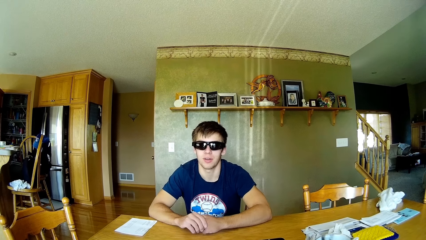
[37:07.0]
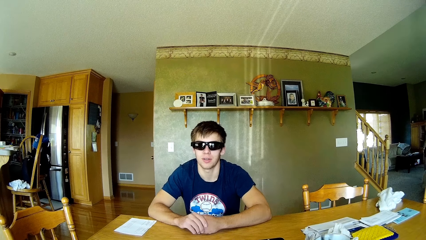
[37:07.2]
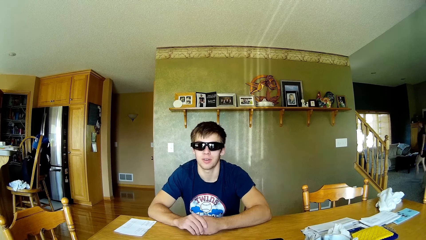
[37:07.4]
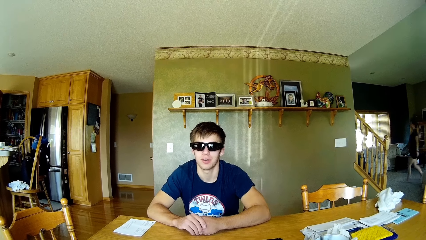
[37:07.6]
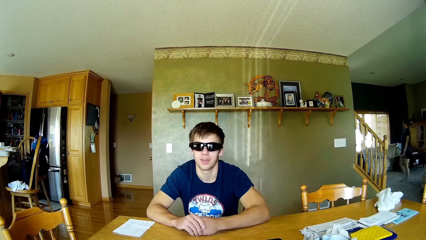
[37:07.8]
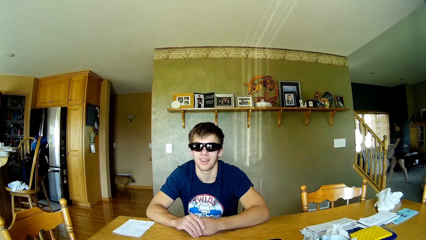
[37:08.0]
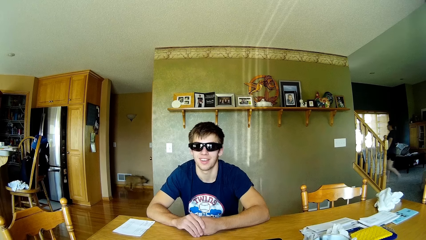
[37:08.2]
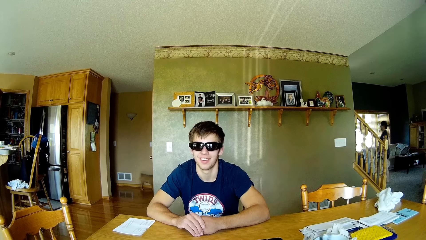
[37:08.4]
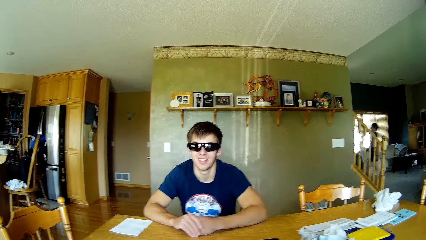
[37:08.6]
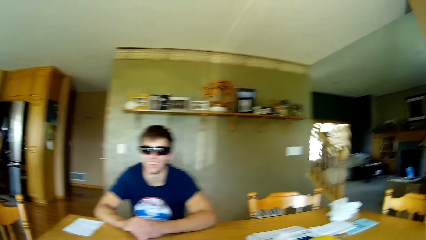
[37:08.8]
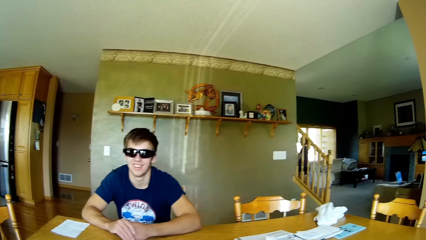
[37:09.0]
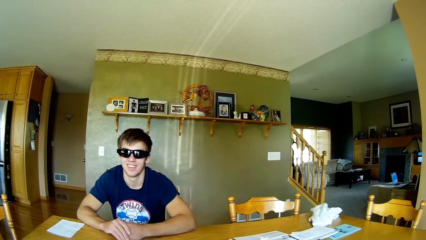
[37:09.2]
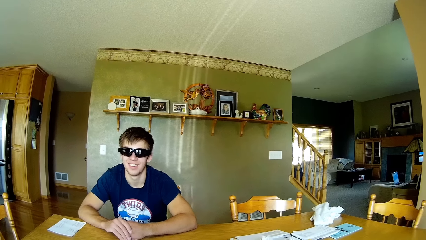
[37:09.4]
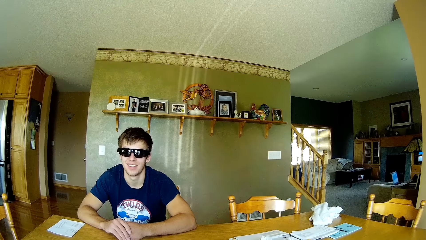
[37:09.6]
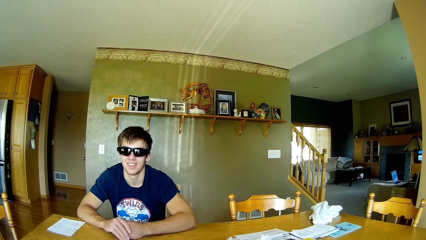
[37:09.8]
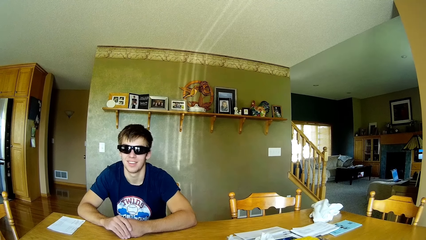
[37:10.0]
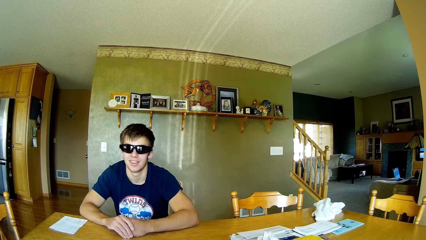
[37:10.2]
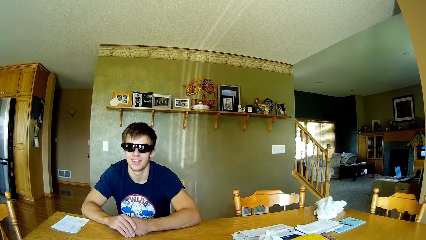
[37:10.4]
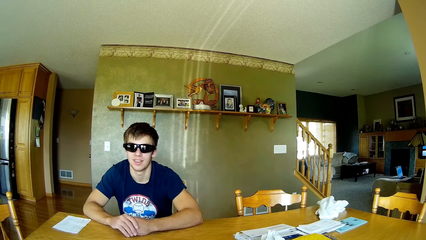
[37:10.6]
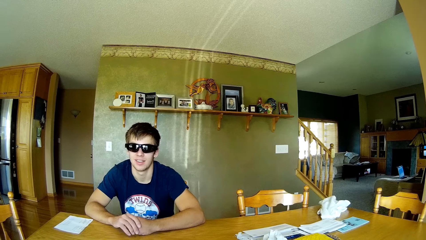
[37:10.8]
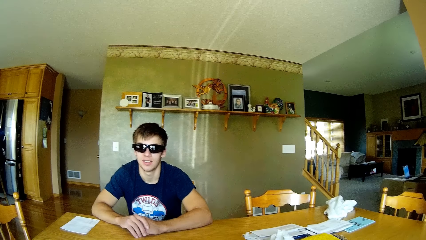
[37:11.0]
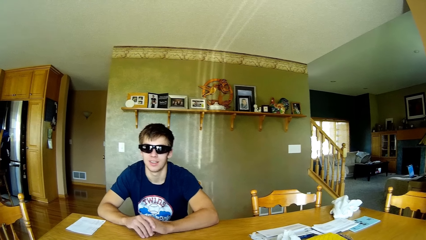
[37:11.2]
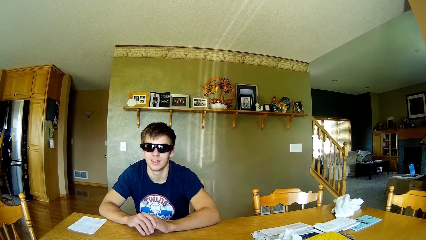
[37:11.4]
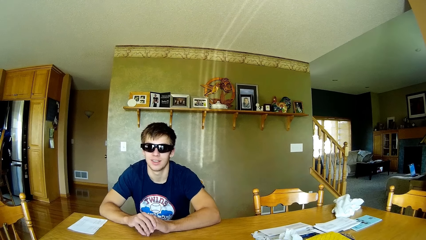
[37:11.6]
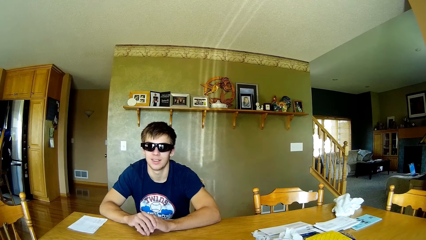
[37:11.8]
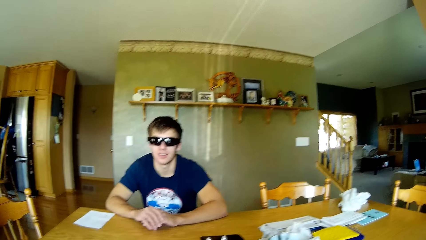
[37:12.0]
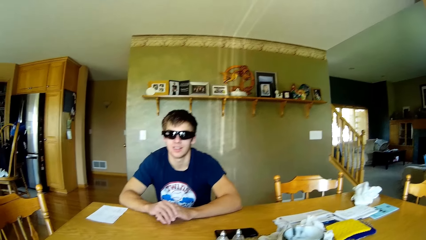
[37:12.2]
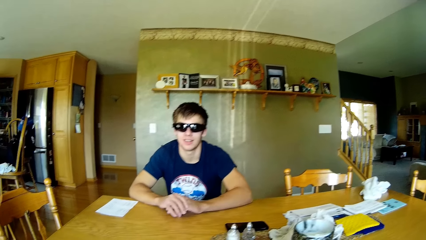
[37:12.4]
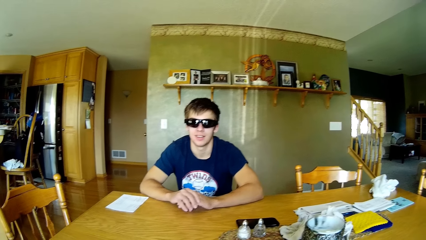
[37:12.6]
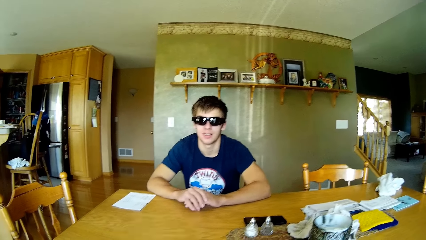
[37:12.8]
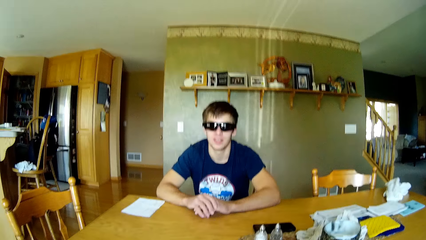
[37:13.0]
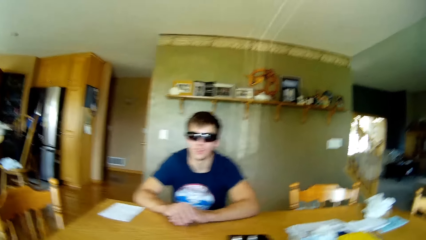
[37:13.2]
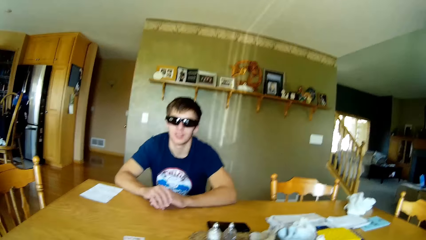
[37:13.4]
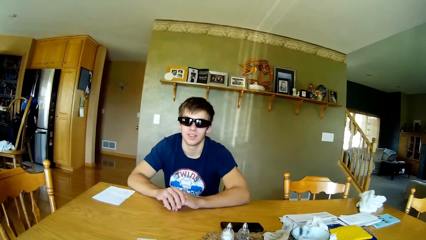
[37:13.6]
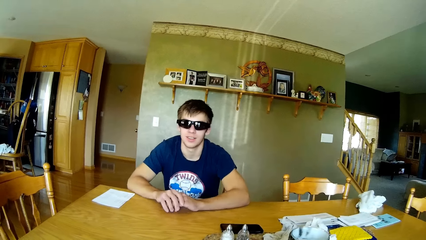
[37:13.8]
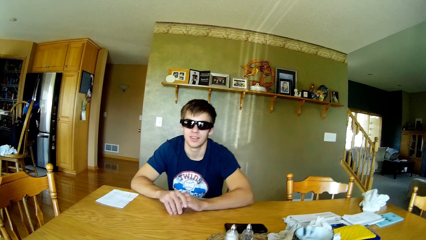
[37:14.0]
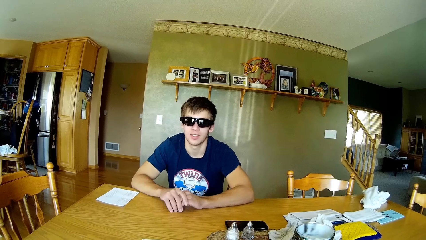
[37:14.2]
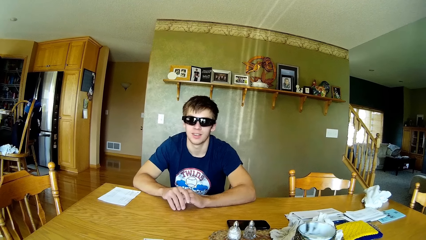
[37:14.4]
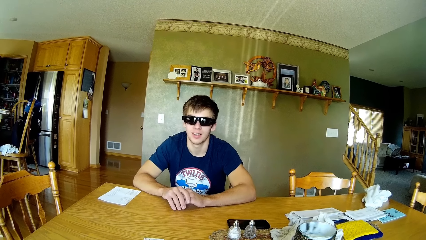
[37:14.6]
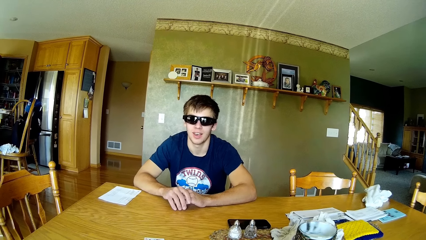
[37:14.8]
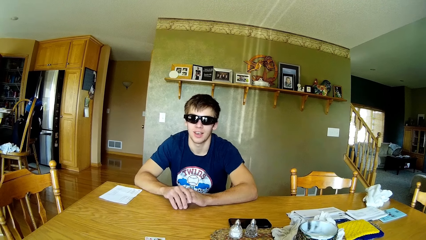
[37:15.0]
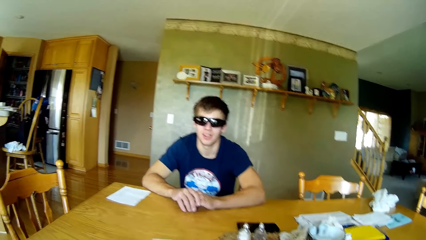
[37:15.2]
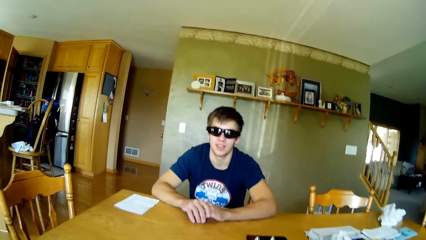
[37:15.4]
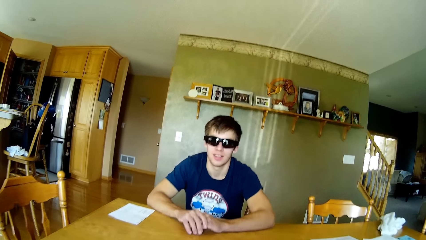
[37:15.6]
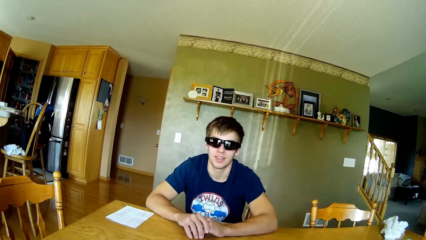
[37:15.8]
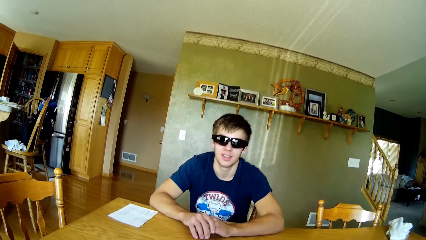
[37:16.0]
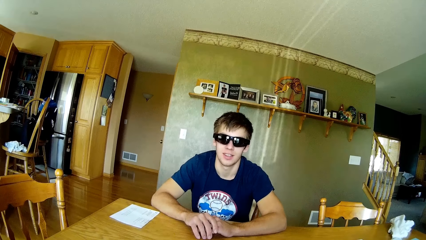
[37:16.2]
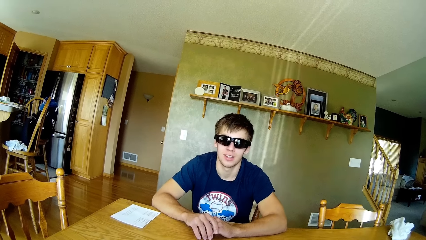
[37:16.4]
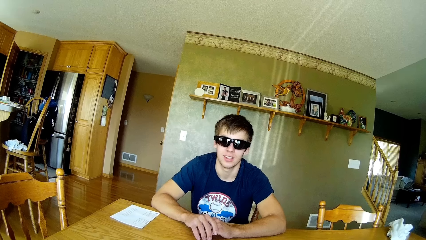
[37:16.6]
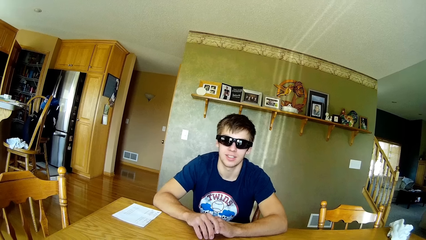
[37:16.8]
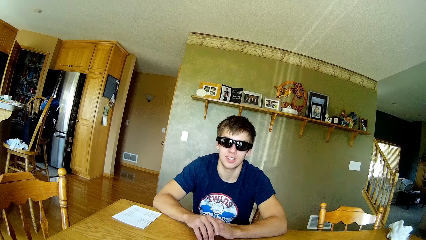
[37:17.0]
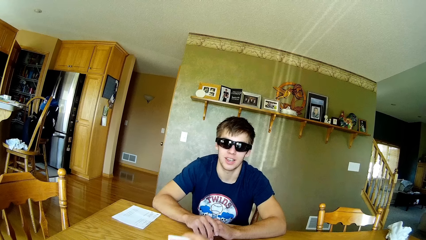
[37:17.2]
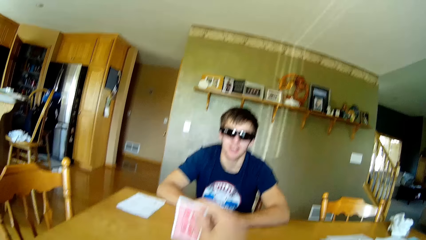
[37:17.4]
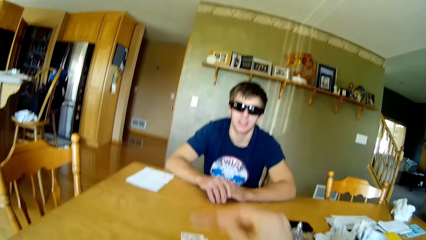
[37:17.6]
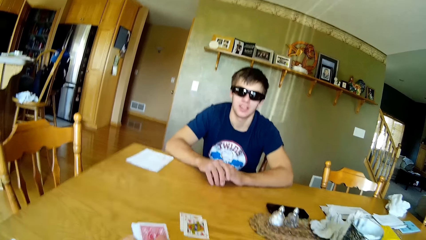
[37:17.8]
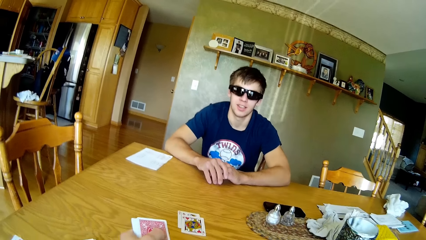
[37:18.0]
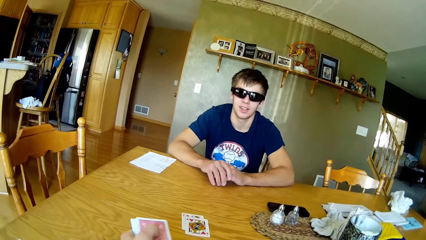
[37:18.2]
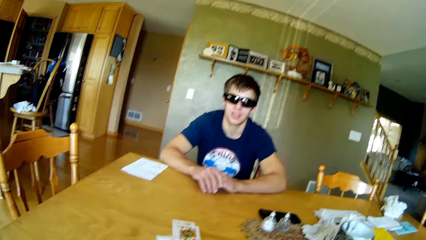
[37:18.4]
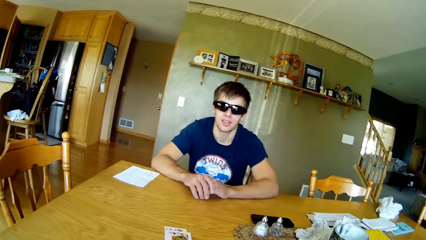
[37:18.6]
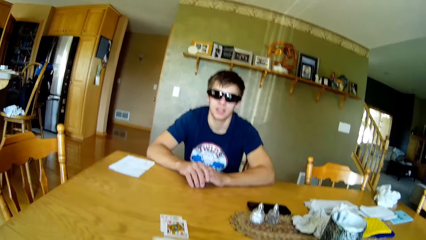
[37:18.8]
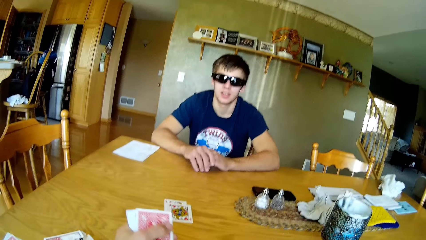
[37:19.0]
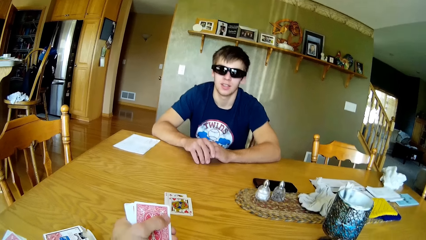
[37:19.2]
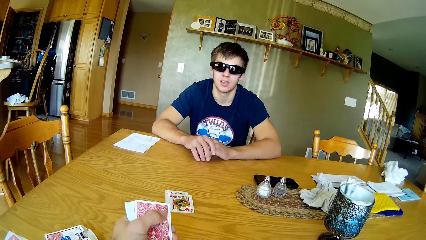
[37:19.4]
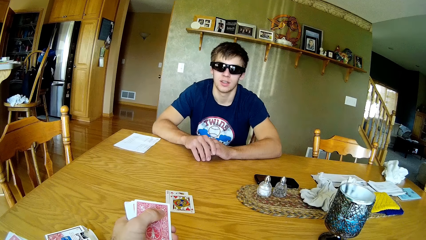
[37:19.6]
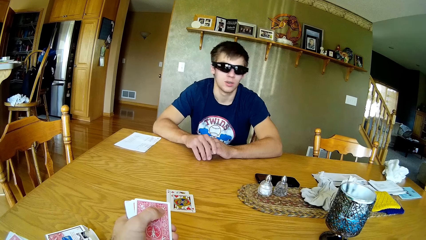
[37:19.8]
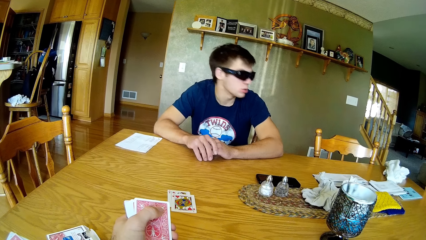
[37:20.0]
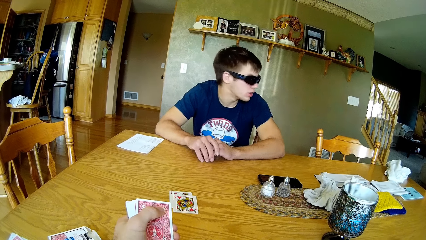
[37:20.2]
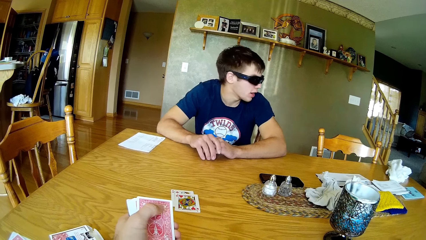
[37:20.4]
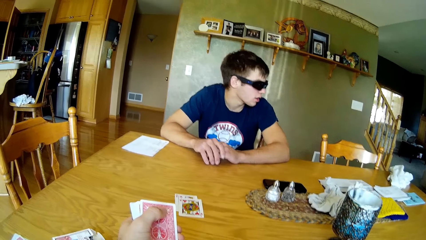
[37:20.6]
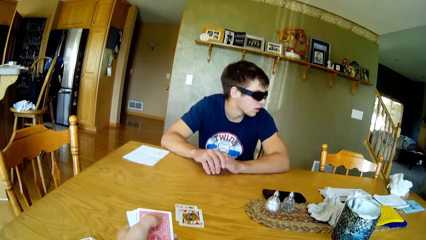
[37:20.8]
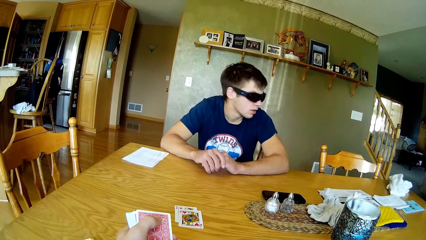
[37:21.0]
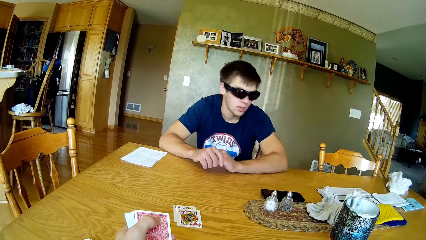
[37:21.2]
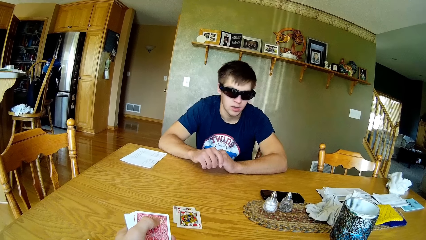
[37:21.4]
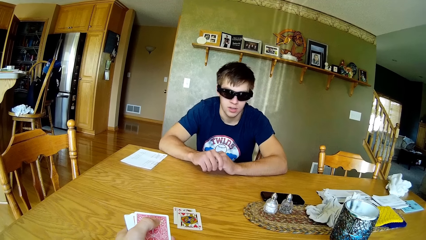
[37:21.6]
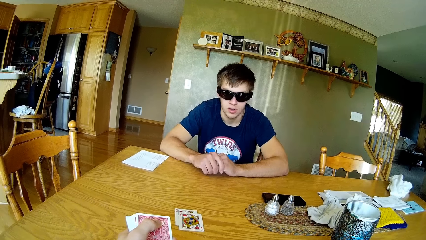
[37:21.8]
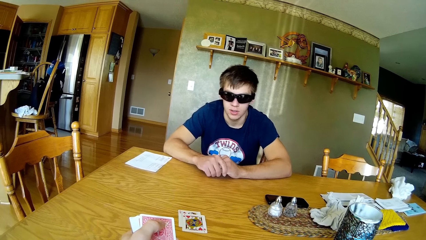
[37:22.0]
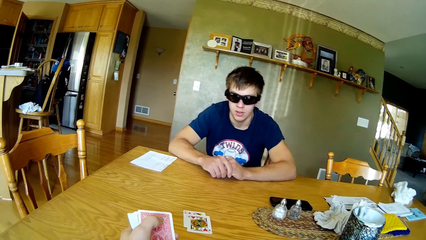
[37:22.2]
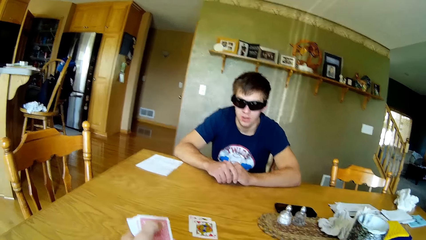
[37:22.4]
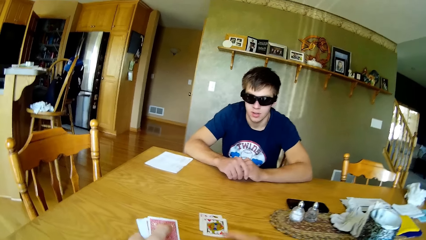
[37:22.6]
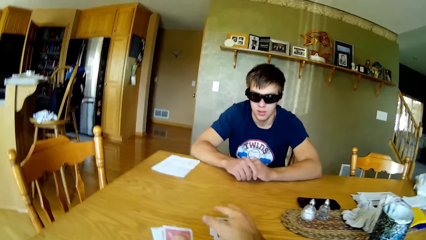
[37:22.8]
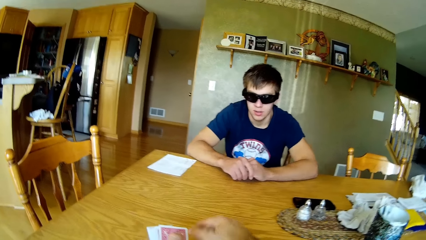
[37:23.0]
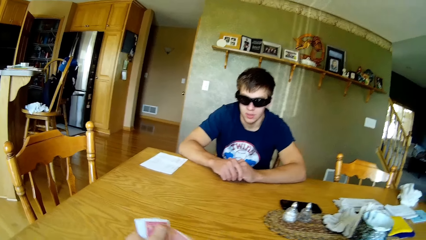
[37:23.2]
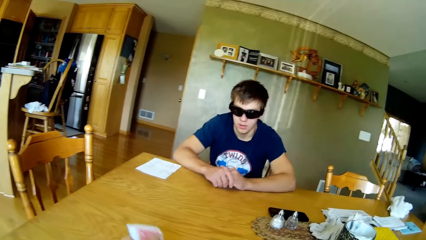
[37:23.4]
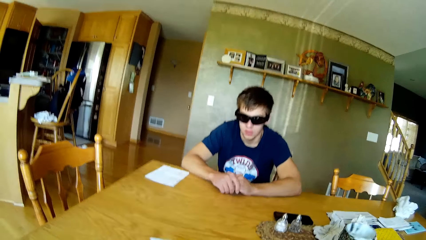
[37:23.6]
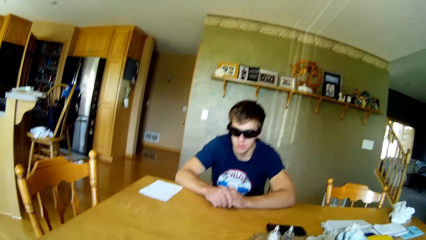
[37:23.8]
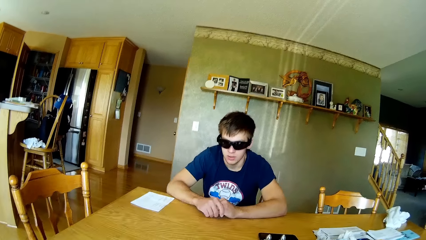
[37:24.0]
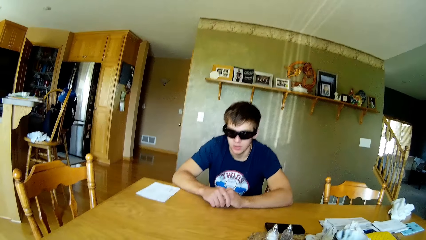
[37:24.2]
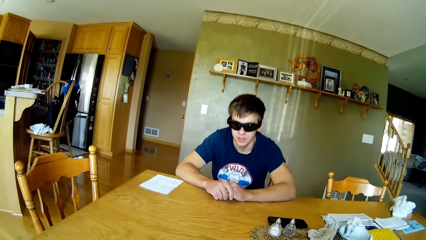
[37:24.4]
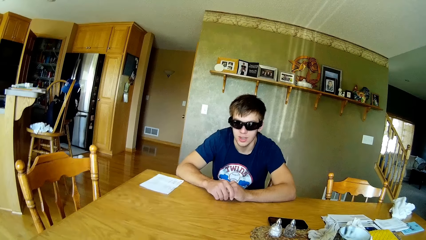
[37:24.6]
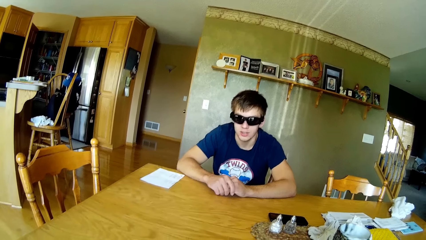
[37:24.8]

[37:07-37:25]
A woman walks around the house. A man taps the table. The camera wearer puts a playing card on the table. A person converses with the woman. The camera wearer picks the playing card from the table.
